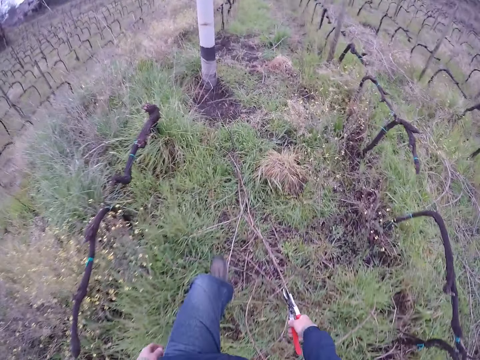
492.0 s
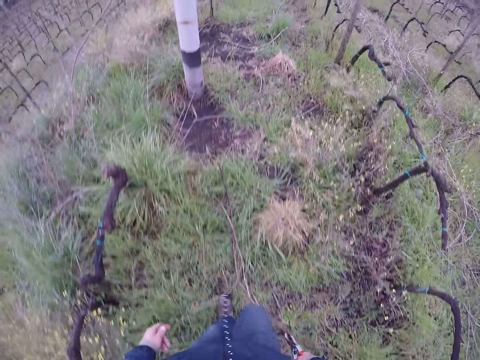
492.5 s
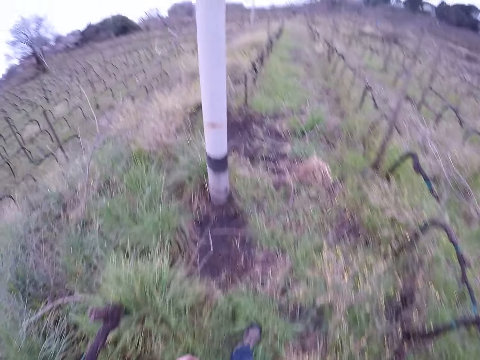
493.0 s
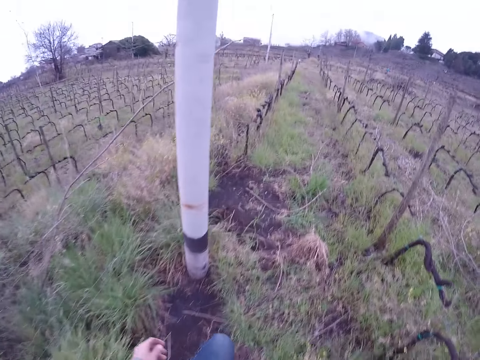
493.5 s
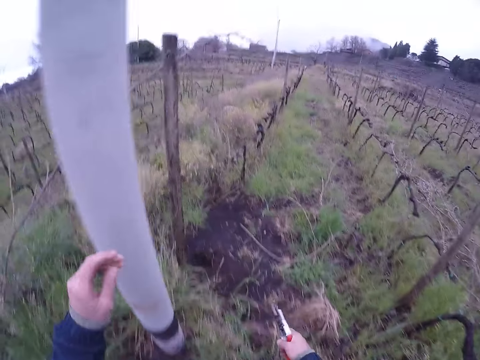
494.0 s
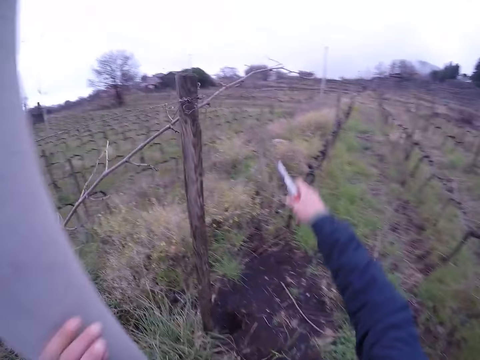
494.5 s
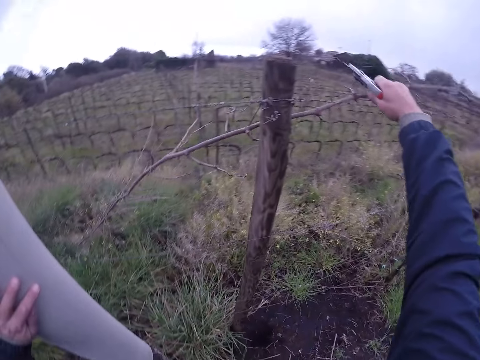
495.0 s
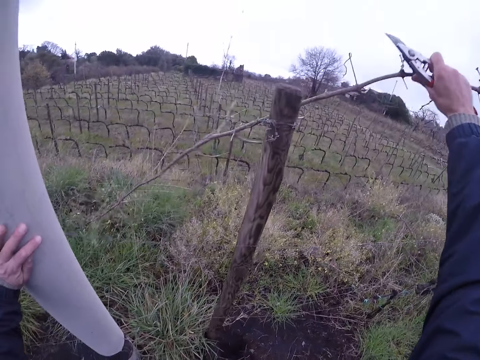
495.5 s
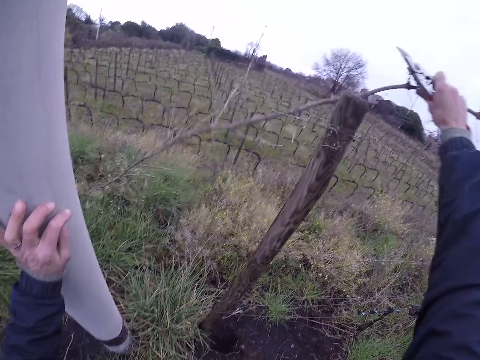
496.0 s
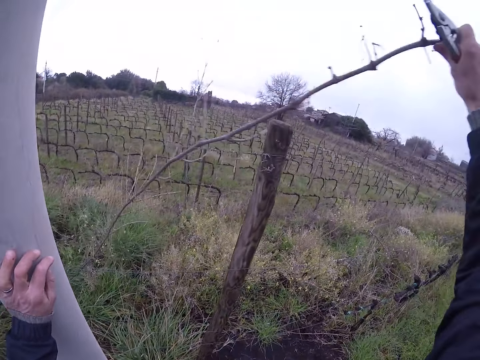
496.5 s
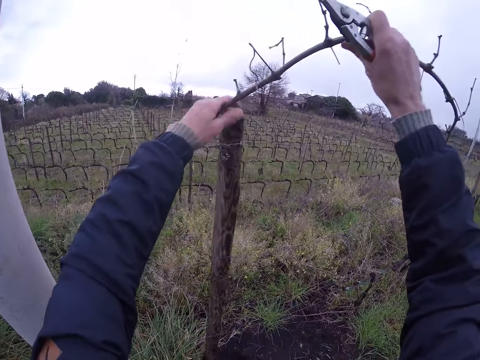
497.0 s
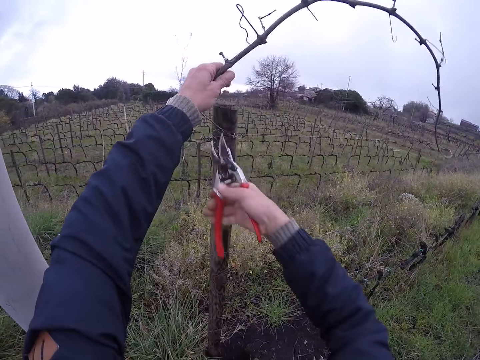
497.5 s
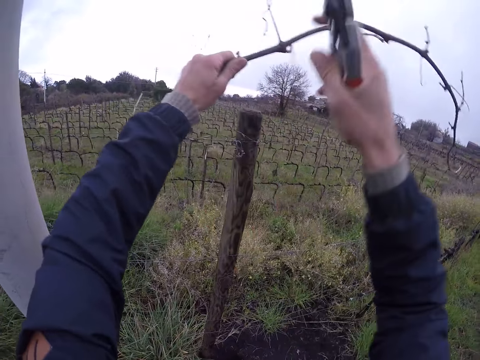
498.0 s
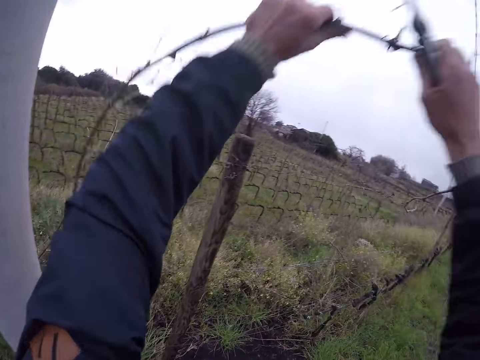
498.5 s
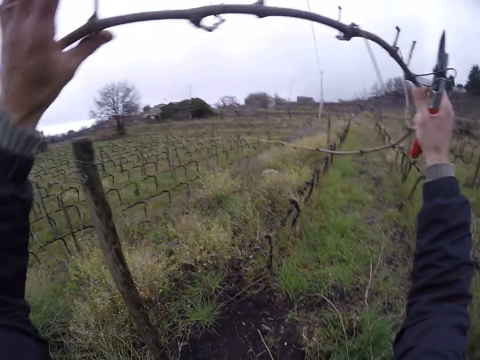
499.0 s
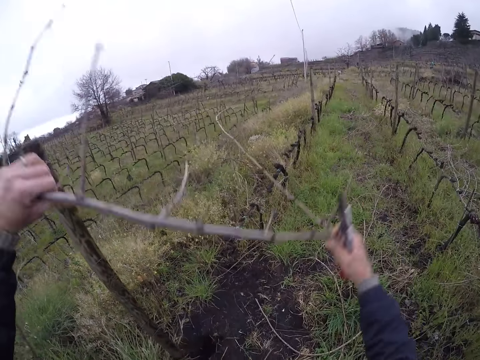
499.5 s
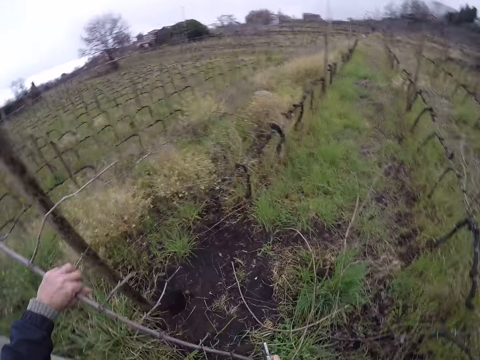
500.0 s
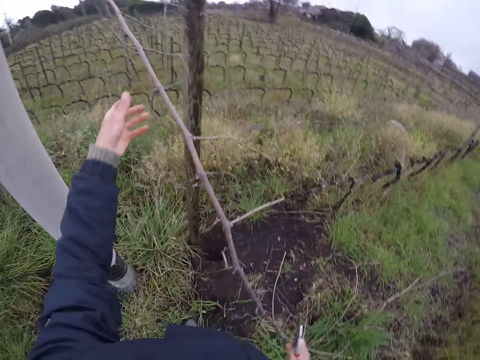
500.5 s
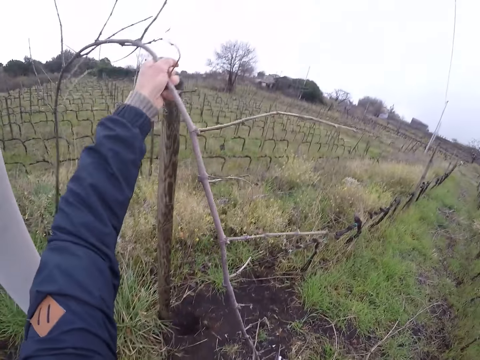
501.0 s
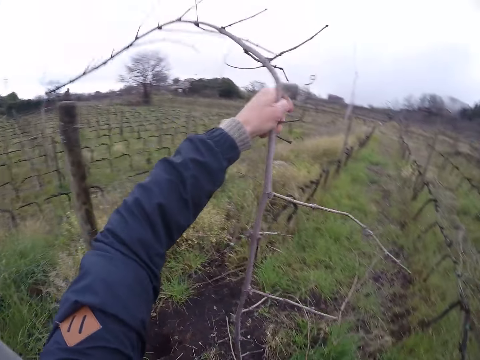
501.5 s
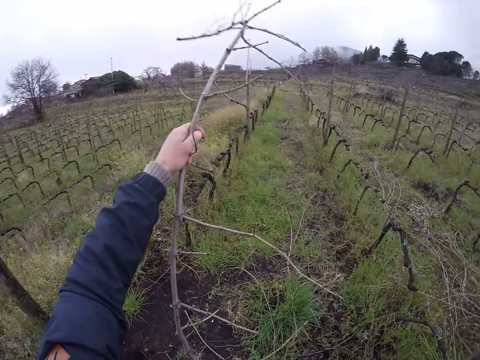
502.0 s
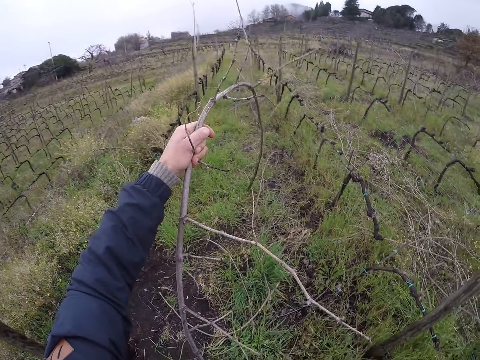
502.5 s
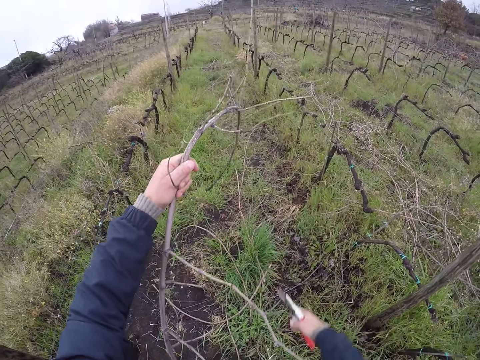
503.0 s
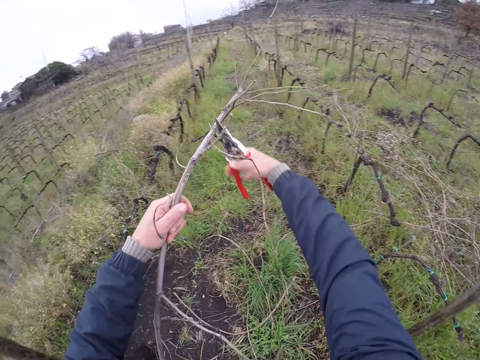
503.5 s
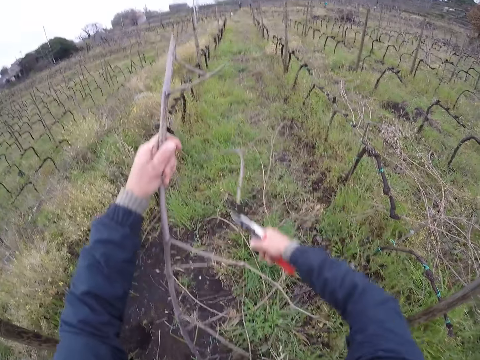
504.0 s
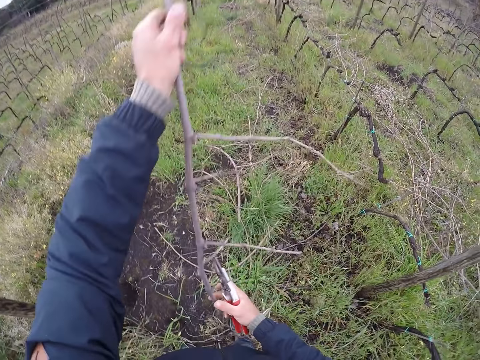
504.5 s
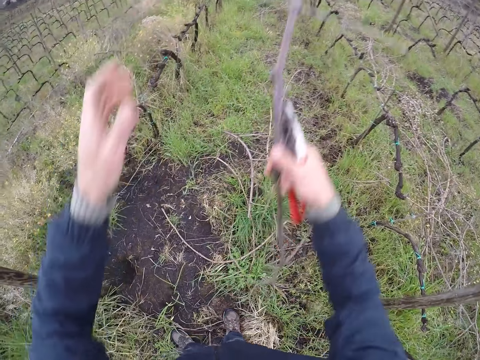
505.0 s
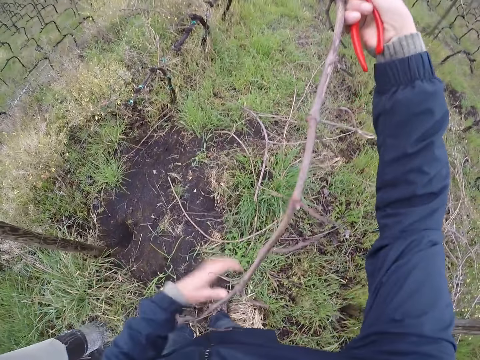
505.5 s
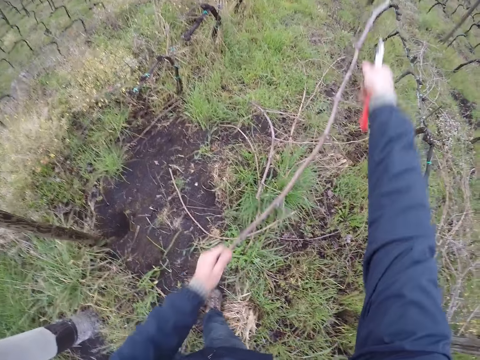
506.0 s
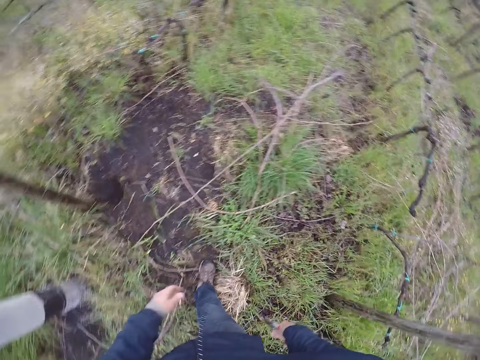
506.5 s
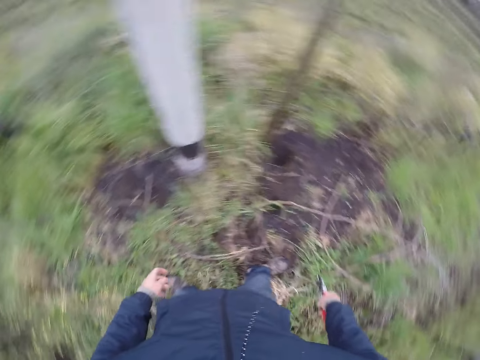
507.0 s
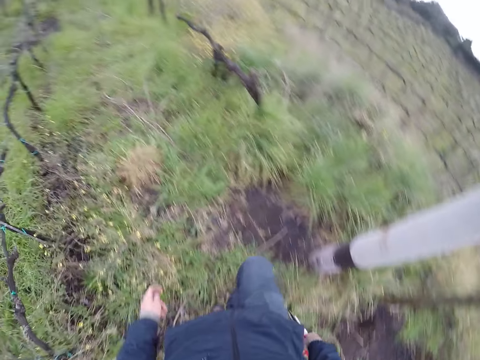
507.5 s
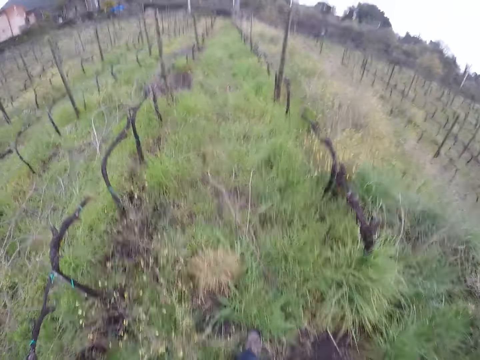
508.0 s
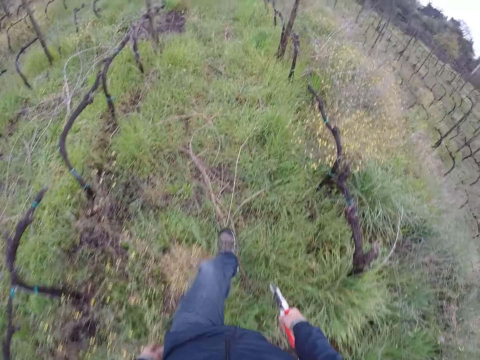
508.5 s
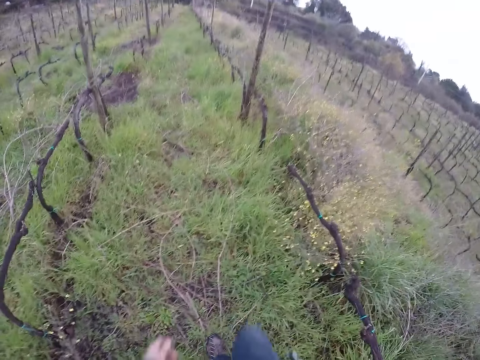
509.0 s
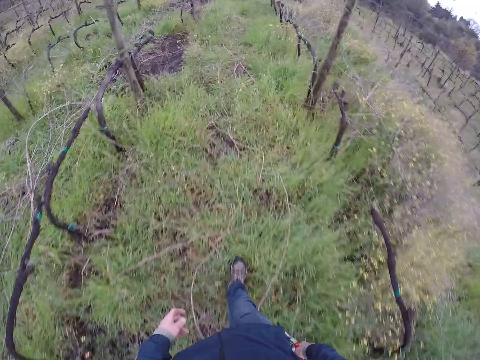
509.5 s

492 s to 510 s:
The camera wearer places his hand on the pole. He pulls a twig or stick from the barbed wire with his right hand. He removes his hand from the pole. He cuts a part of the twig with the pliers in his right hand. He pulls the twig from the barbed wire with both hands. He moves the stick. He cuts the twig with the pliers in his right hand. He moves the stick. He drops the twig on the ground with his left hand. He walks around the compound.

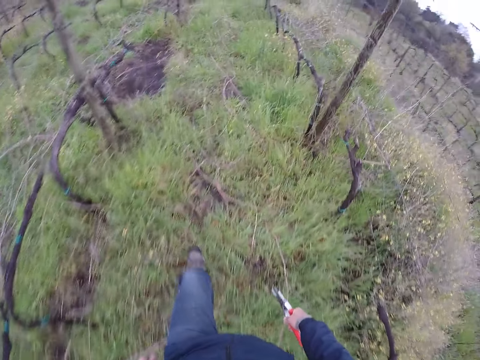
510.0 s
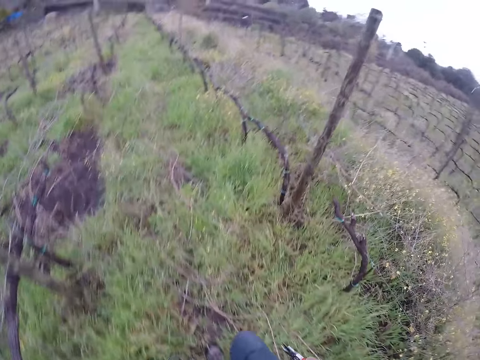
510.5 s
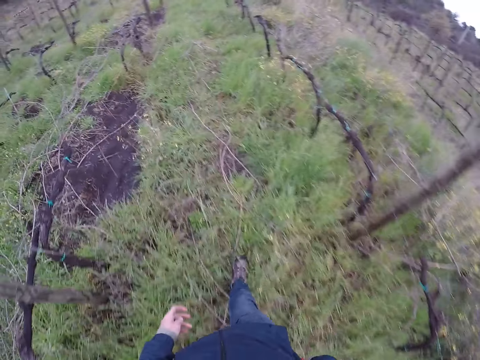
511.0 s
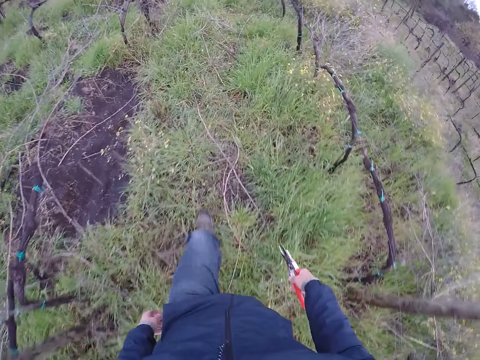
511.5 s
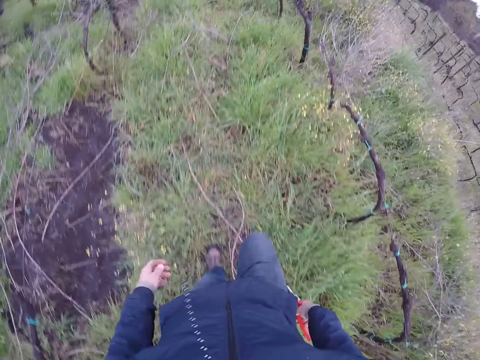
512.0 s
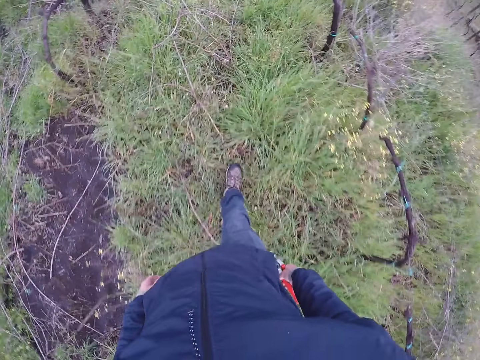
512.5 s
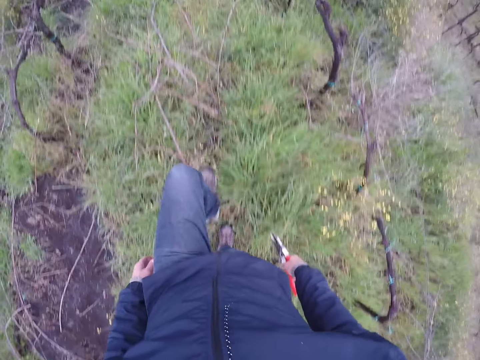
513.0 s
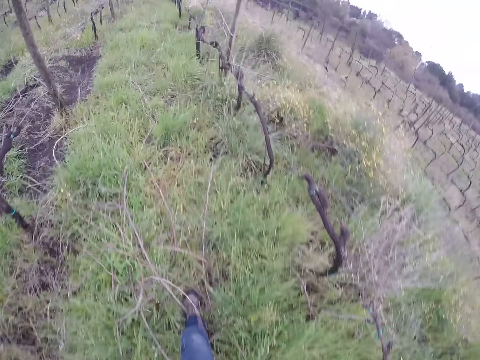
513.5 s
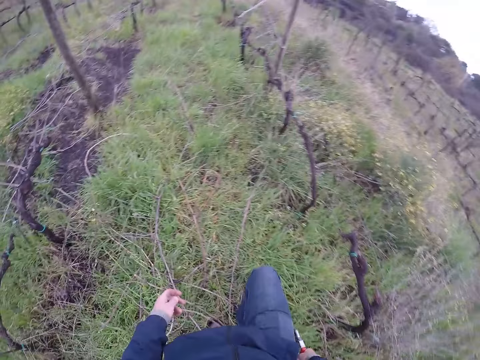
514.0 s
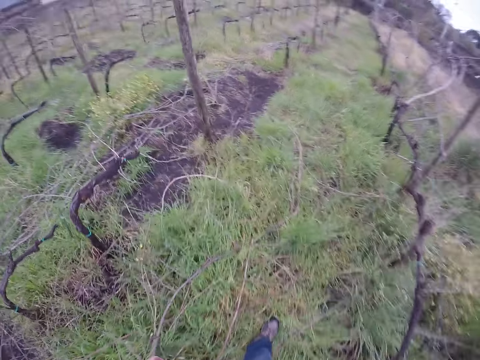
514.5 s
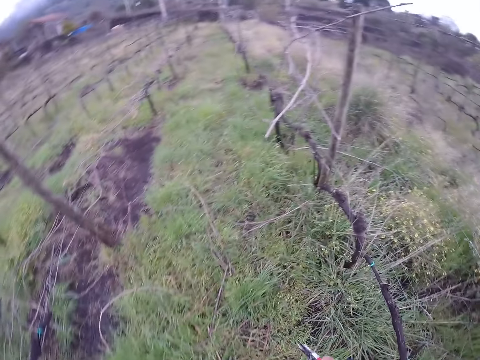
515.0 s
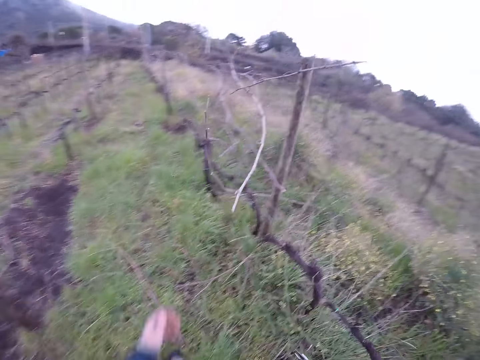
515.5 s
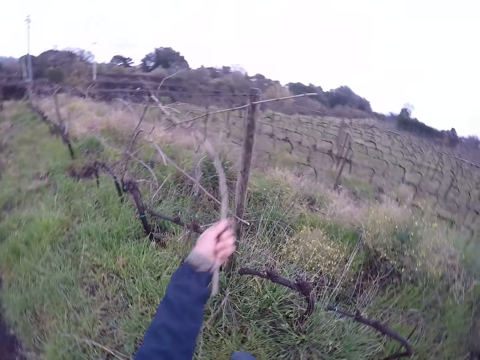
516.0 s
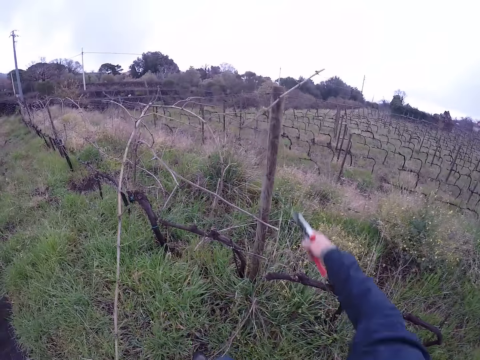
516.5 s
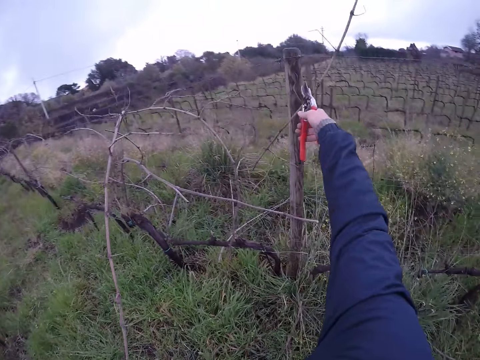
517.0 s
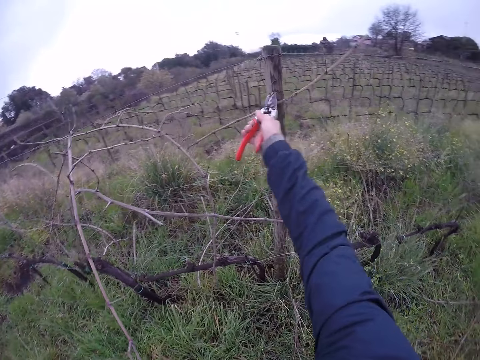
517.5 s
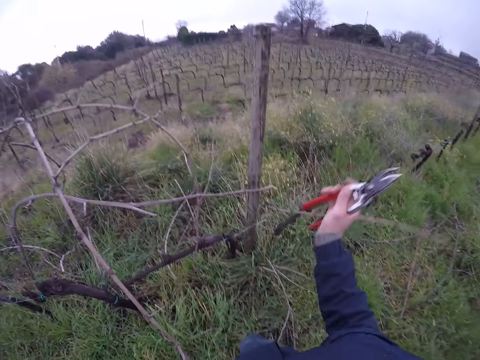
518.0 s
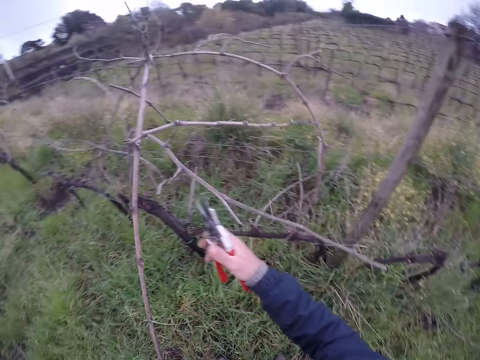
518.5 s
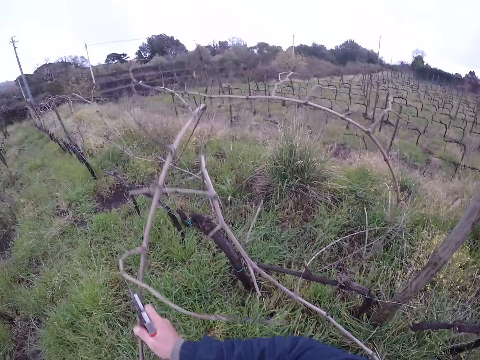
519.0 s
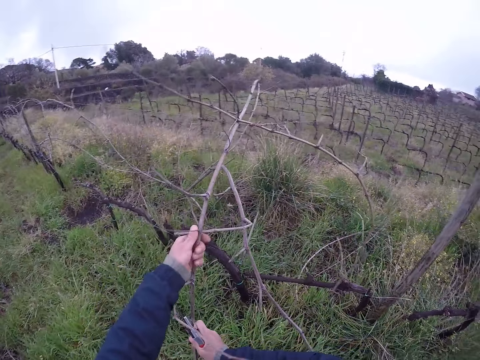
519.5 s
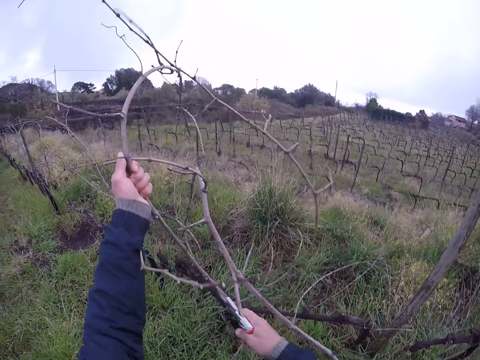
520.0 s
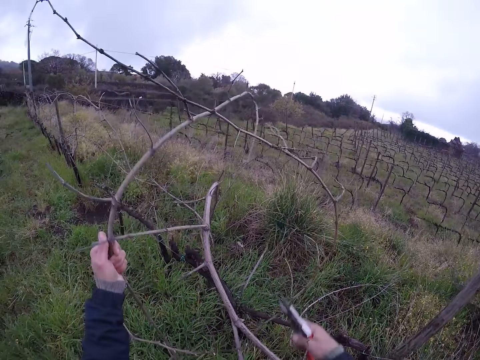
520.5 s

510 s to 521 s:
The camera wearer pulls a twig or stick from the barbed wire with his left hand. He cuts off the stick using the pliers. He pulls the twig from the barbed wire with the pliers in his right hand. He pulls the twig from the barbed wire with both hands.
